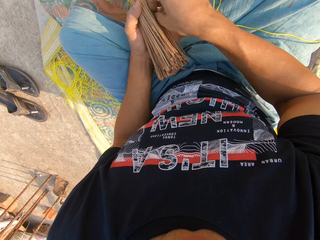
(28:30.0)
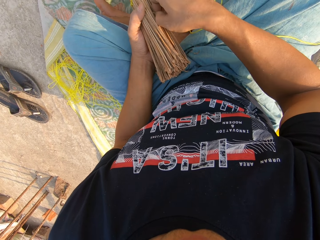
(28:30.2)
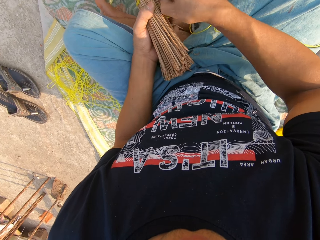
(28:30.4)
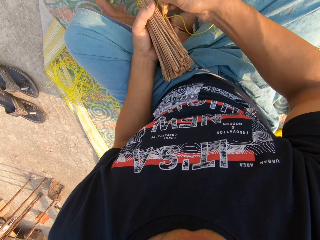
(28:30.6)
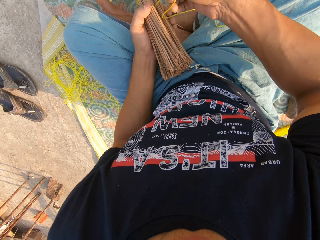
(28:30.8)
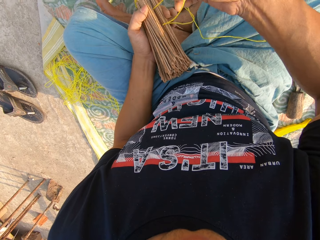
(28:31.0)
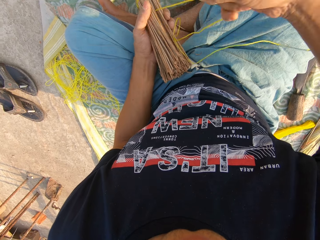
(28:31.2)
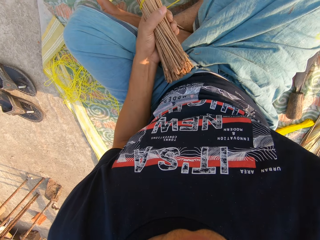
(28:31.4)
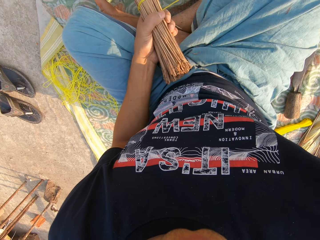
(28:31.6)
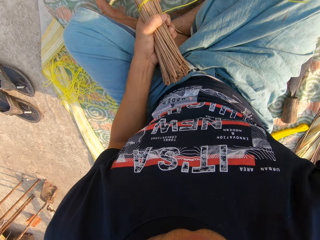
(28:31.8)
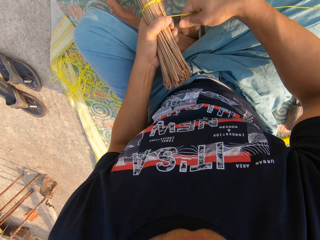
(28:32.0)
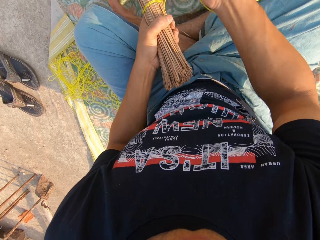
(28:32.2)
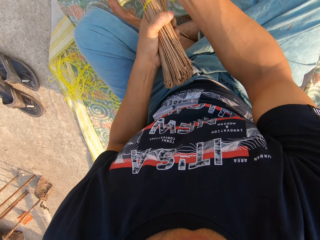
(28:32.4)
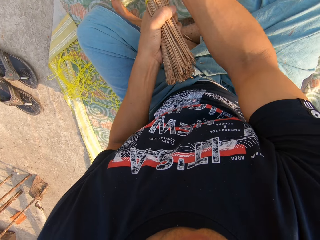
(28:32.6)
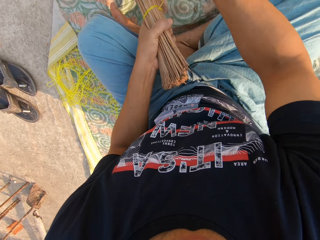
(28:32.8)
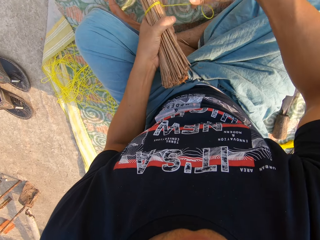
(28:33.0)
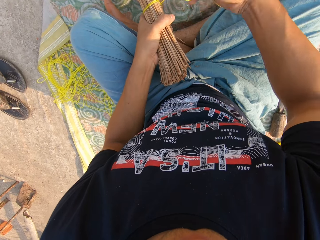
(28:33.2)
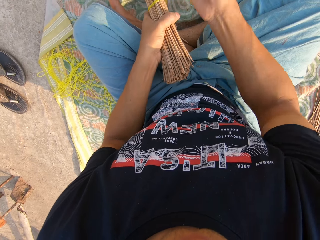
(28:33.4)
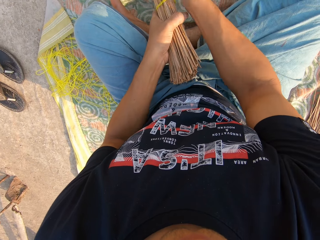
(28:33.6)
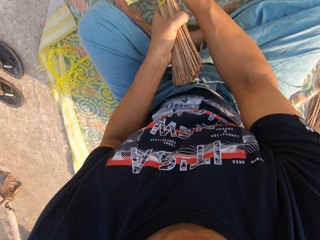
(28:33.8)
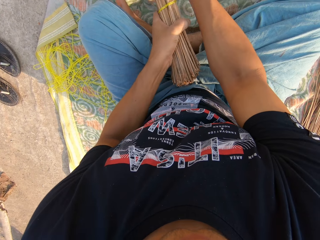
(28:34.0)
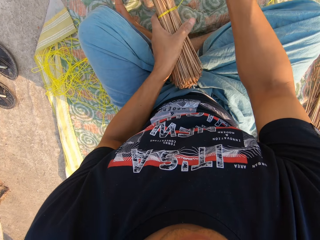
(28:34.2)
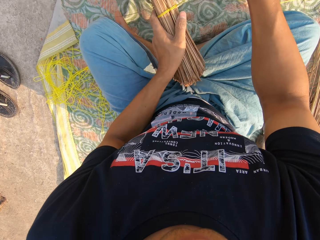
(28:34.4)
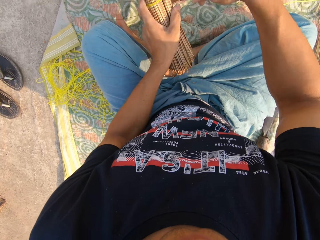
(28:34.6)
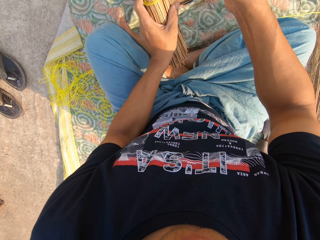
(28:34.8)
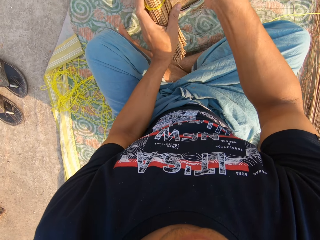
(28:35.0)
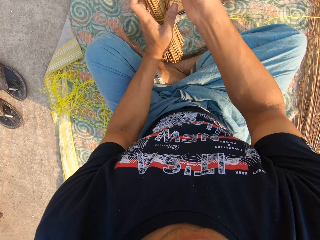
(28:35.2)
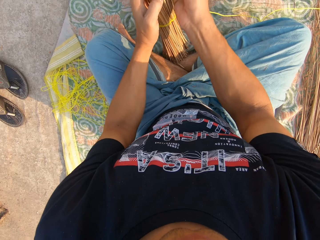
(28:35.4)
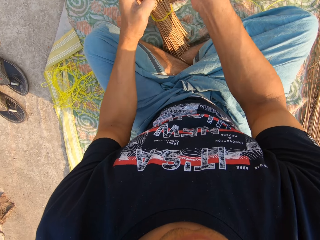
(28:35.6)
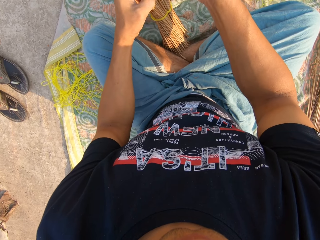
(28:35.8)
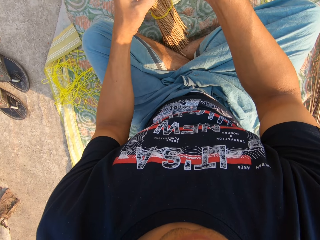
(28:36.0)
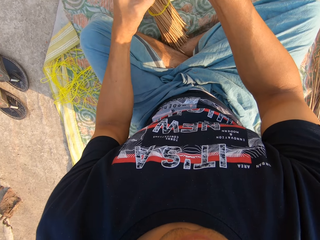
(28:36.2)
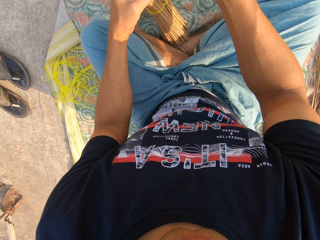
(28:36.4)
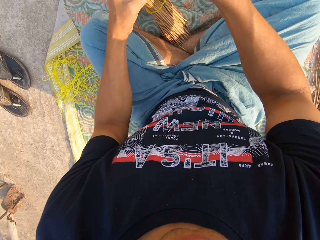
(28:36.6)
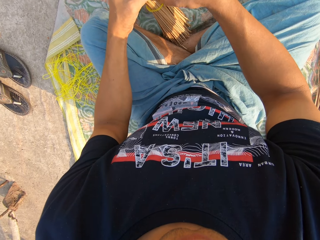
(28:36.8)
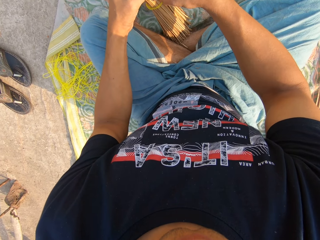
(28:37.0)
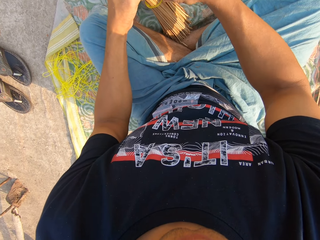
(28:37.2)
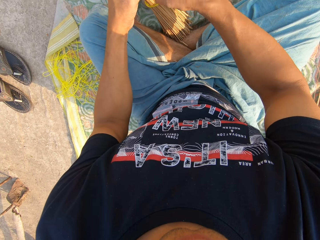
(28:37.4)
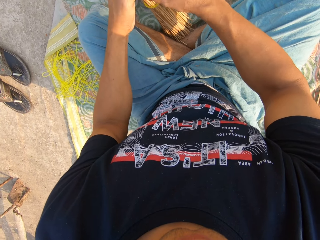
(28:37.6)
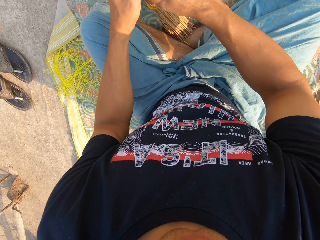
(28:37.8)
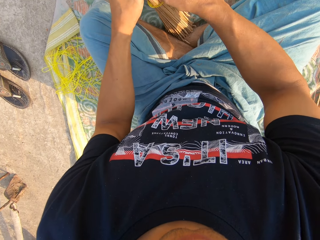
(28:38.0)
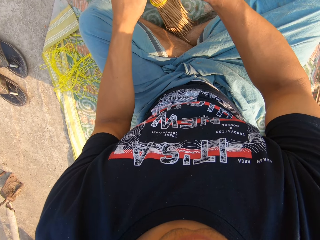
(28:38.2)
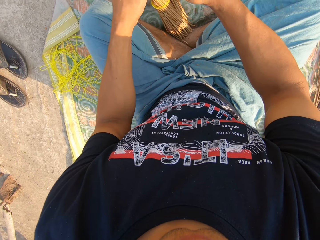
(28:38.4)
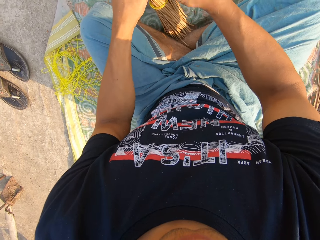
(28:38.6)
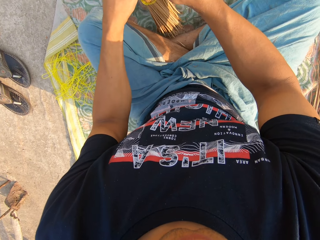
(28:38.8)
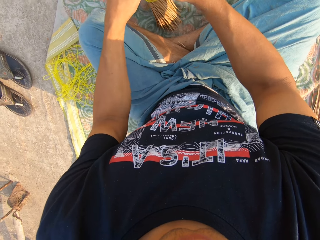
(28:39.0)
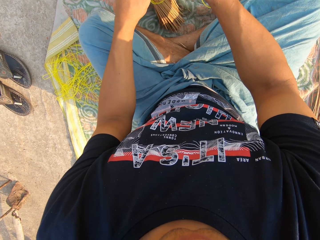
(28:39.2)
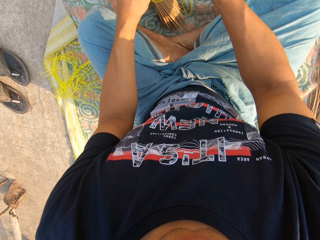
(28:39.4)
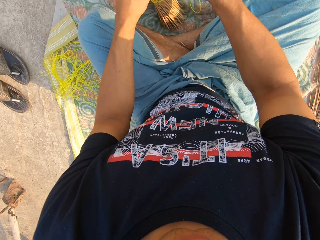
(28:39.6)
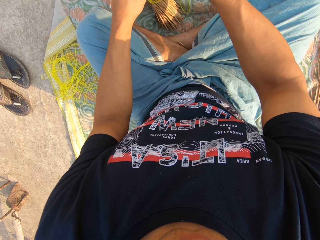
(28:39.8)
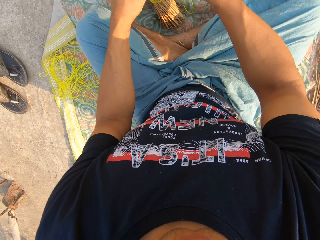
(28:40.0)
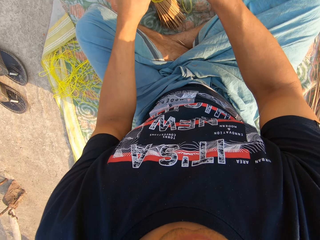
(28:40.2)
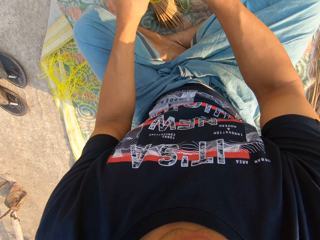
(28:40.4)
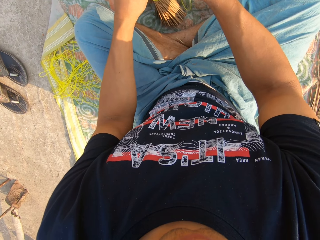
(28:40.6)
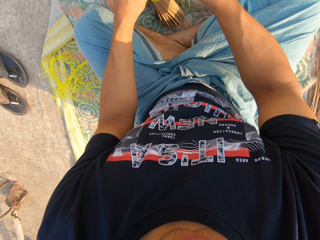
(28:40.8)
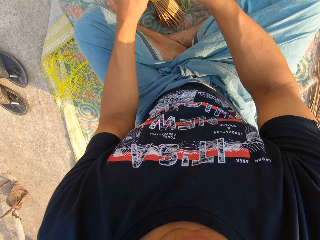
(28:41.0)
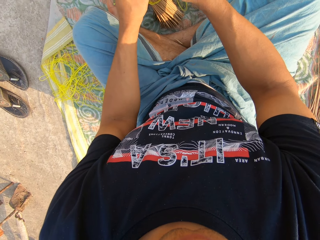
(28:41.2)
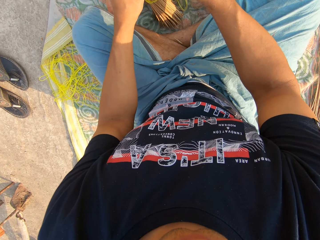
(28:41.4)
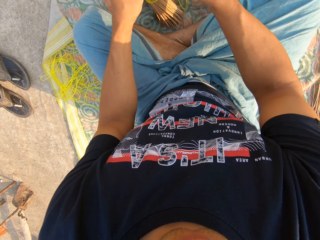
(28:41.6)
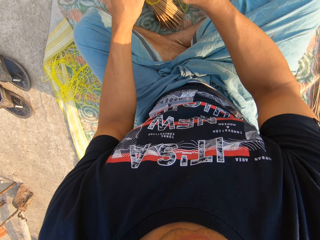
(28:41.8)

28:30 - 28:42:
The camera wearer places the edge of the broomstick on the cloth. They tie the rope on the broomsticks.

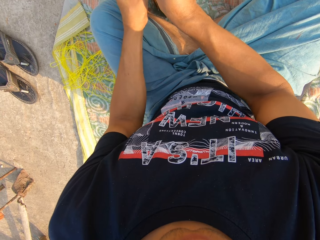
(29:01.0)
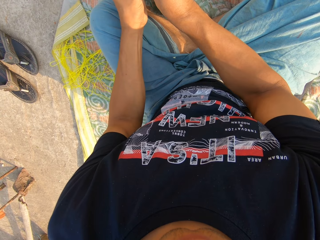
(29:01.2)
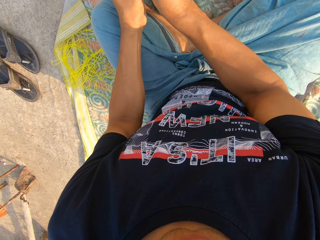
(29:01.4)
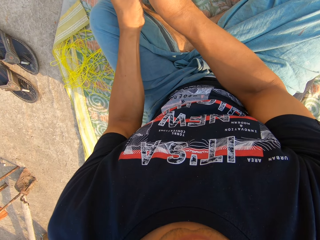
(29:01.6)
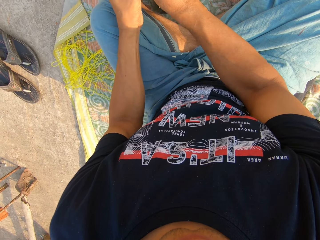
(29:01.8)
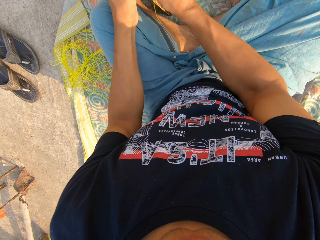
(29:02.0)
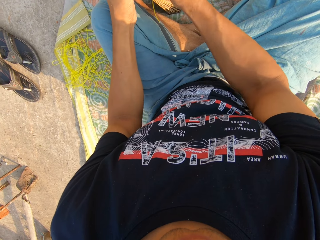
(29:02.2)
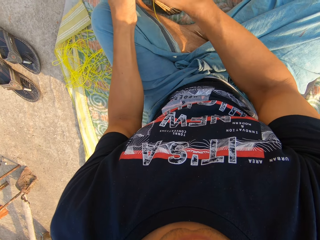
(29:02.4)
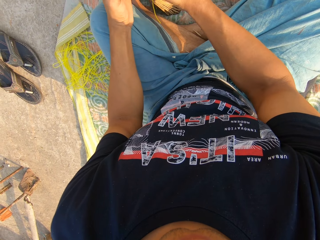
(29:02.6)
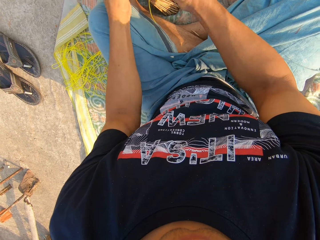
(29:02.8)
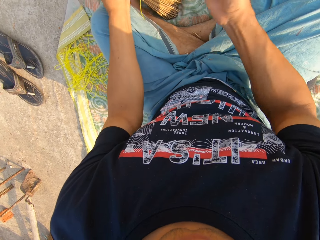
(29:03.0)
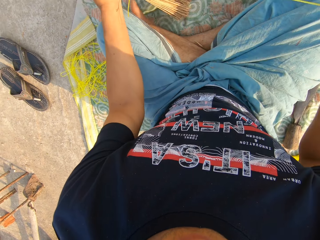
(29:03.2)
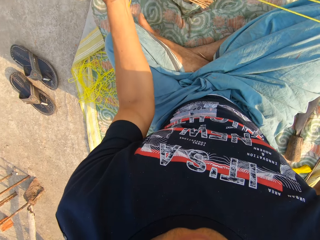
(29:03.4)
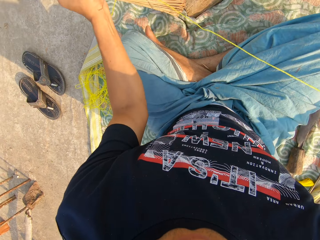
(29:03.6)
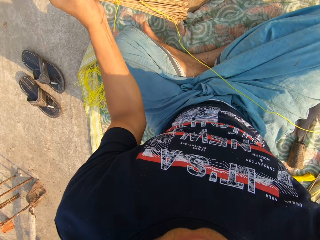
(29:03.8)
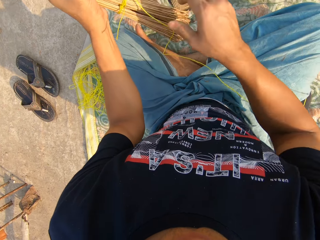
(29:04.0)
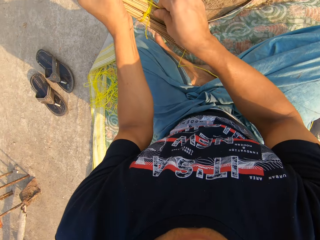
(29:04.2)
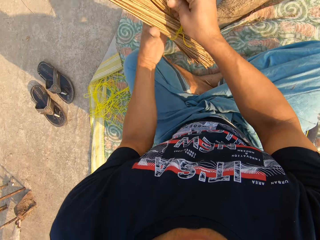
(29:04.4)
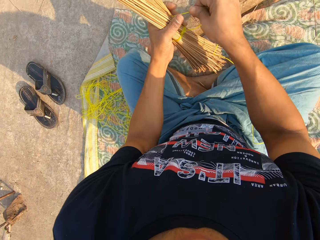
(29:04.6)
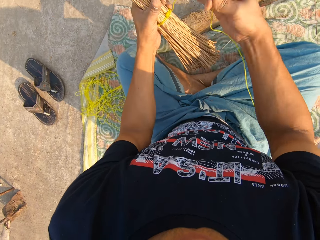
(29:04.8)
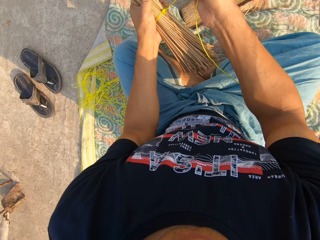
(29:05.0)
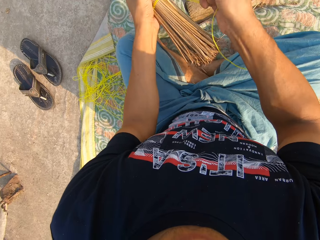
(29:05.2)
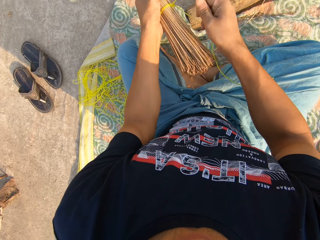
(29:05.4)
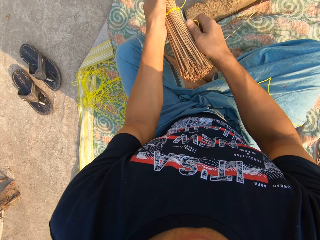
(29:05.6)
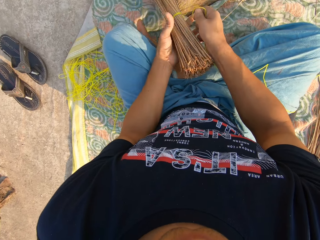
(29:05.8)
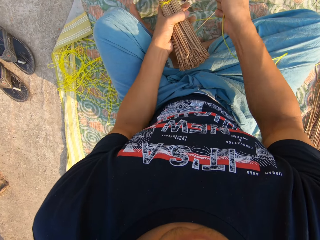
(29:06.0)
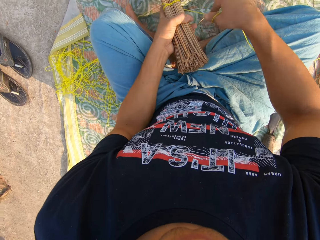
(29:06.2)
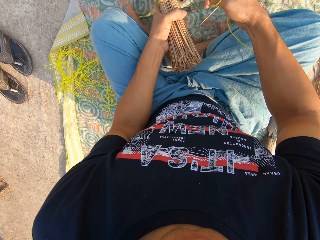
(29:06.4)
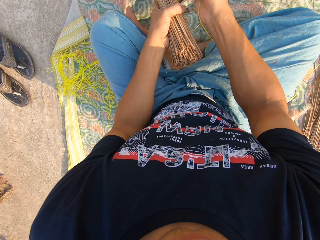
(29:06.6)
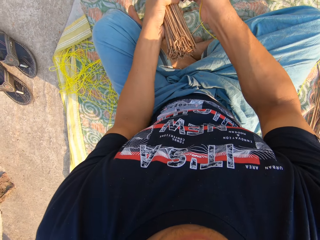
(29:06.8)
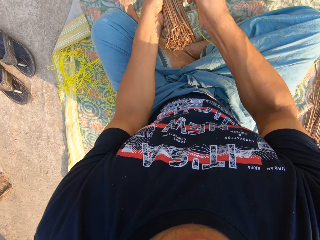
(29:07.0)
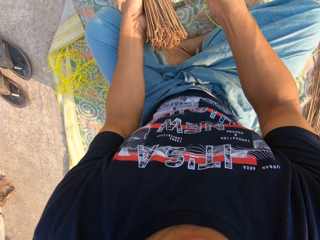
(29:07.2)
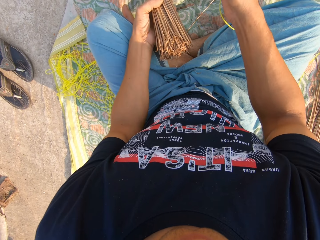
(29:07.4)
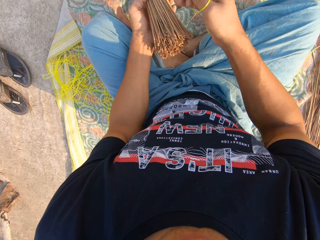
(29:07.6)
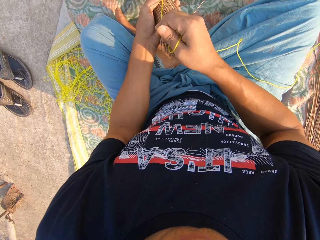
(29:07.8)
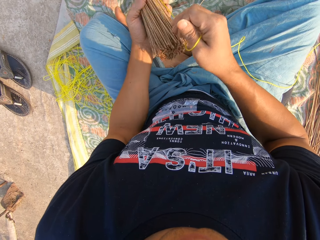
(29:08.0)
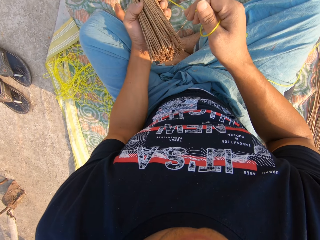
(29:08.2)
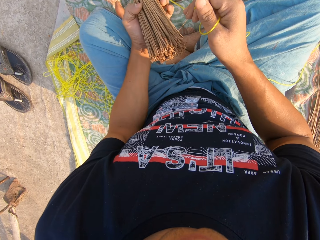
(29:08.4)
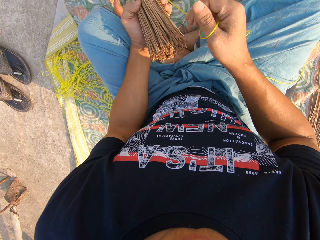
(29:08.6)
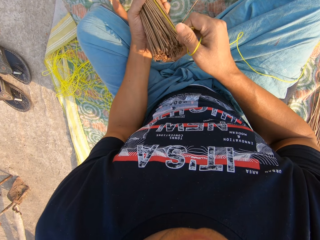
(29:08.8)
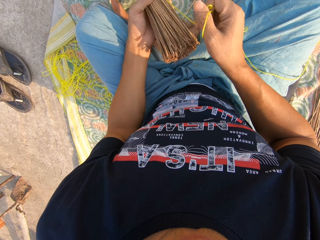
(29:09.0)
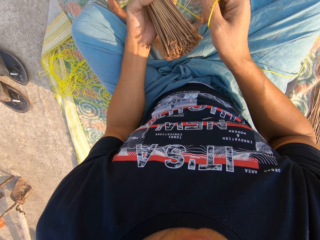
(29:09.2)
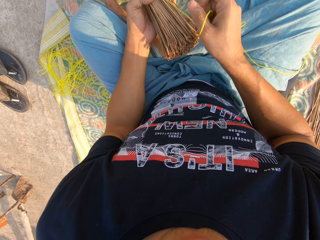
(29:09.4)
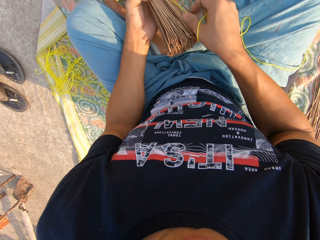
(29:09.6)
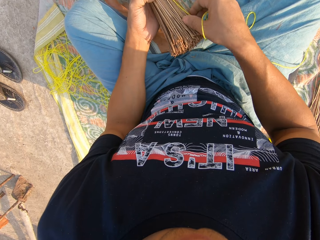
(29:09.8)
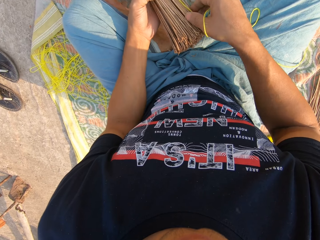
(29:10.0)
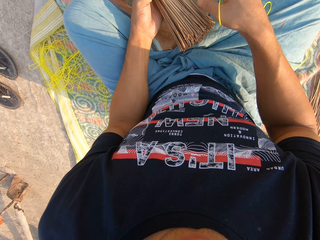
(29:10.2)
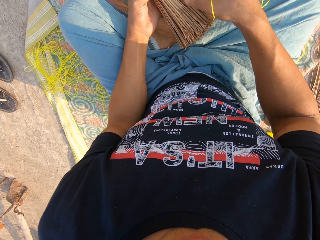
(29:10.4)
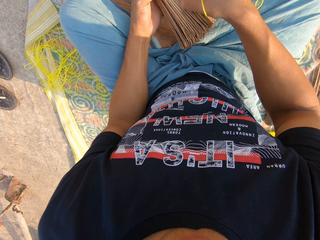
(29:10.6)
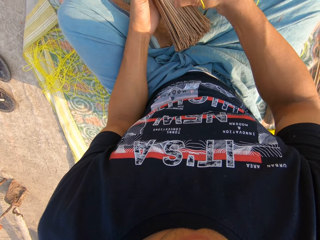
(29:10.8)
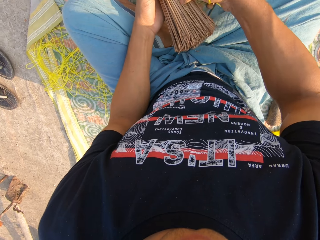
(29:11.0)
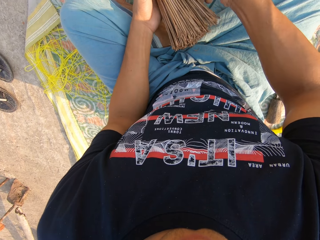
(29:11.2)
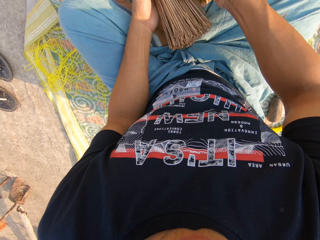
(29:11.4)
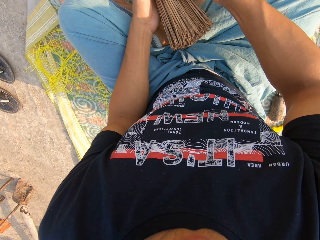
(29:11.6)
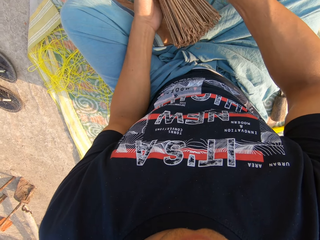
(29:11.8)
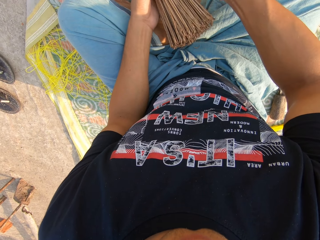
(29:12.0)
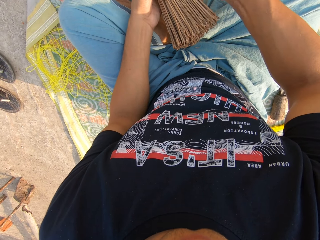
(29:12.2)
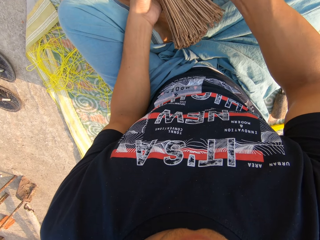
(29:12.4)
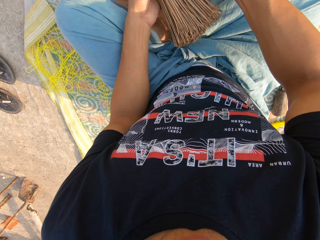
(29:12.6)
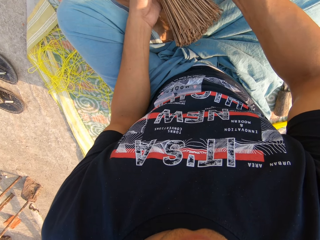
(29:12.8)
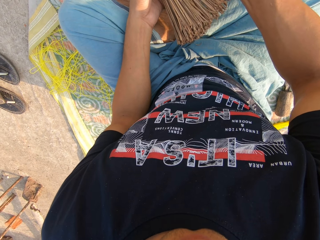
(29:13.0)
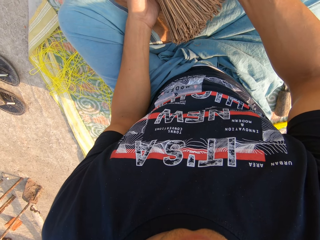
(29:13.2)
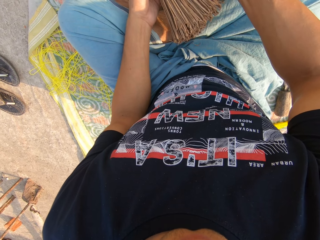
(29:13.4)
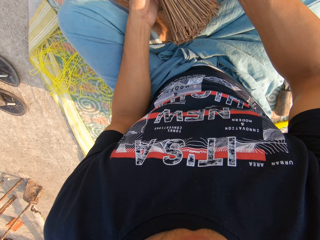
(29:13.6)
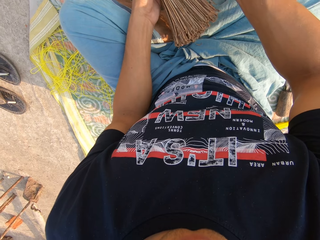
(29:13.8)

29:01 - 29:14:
The camera wearer picks up the broomstick. He pulls on the rope with his hand. He stares at the broomstick. He separates the broomsticks with his hands.
